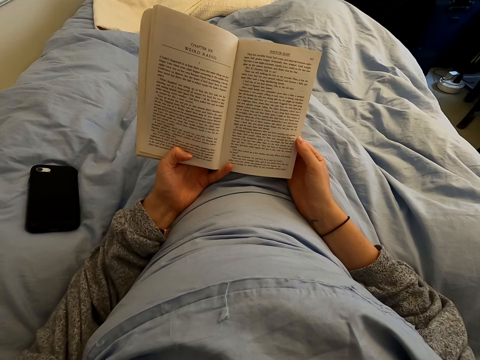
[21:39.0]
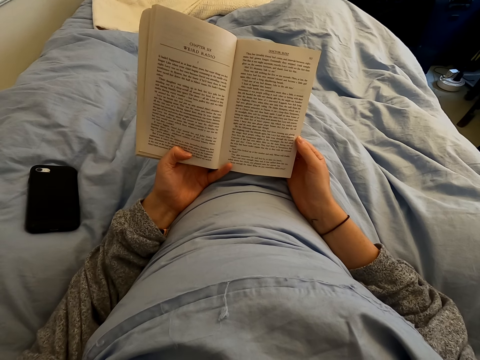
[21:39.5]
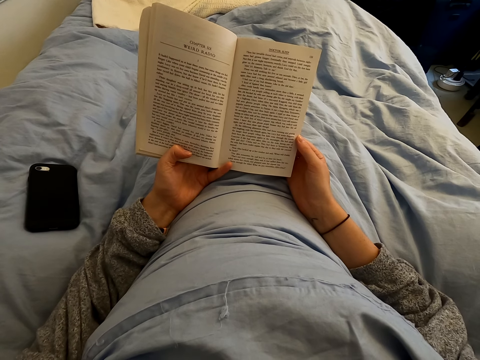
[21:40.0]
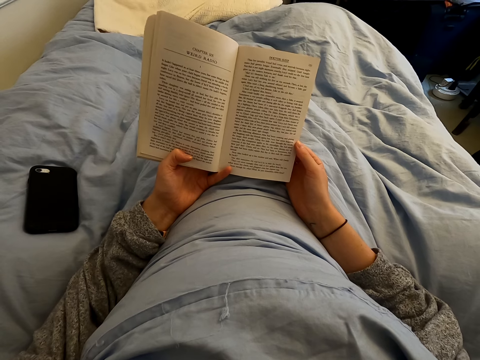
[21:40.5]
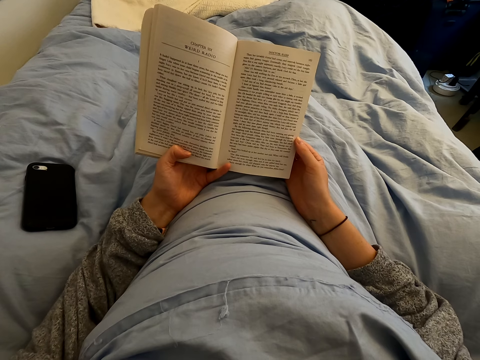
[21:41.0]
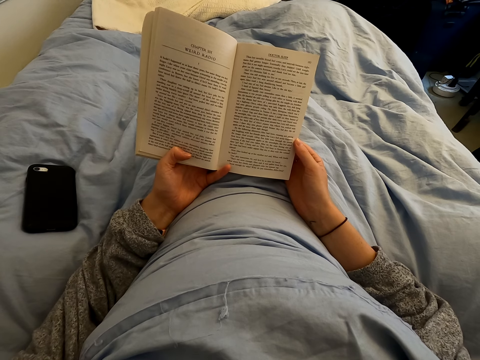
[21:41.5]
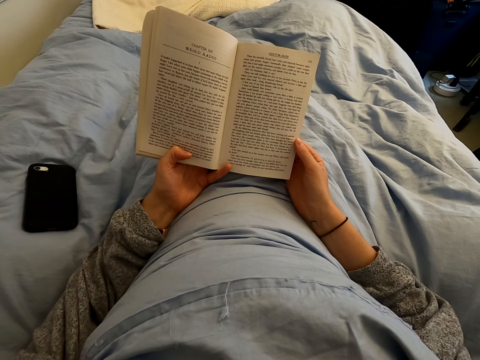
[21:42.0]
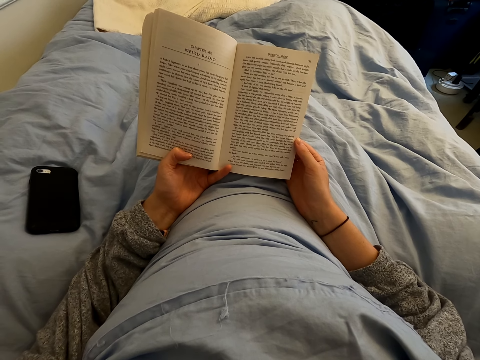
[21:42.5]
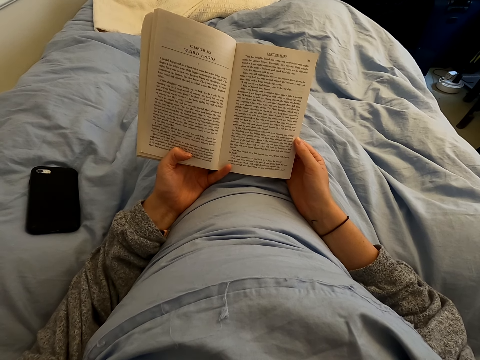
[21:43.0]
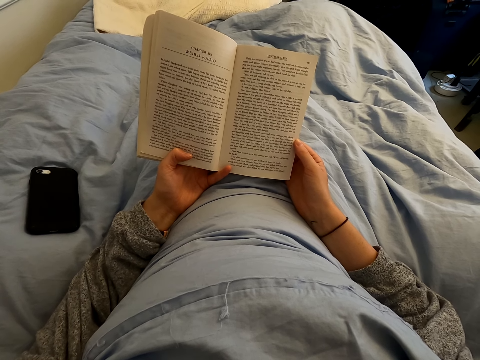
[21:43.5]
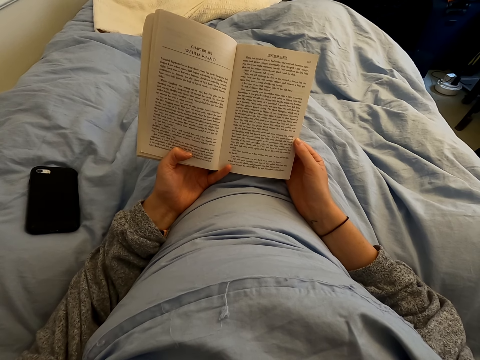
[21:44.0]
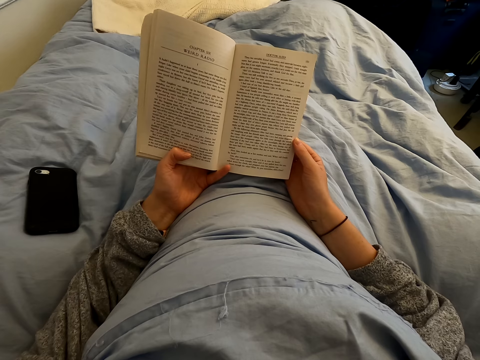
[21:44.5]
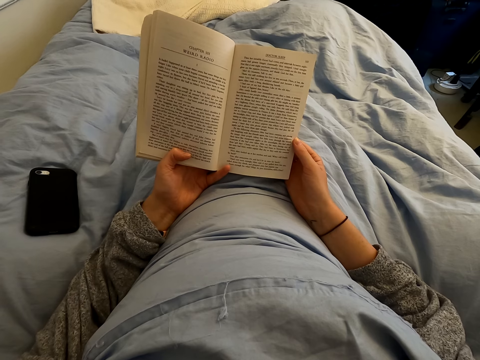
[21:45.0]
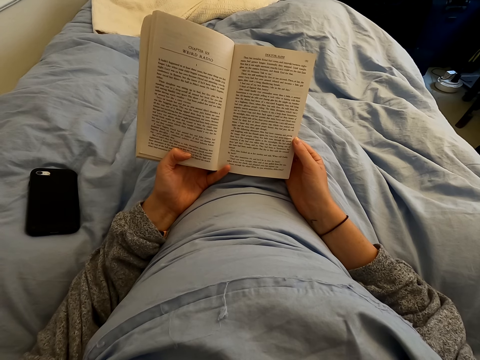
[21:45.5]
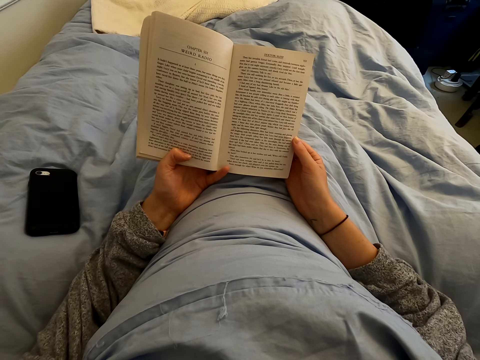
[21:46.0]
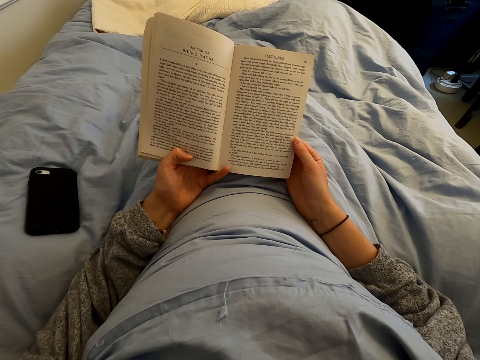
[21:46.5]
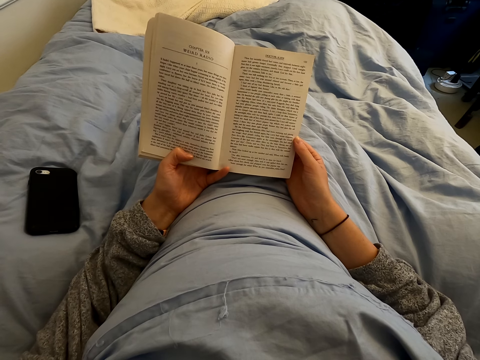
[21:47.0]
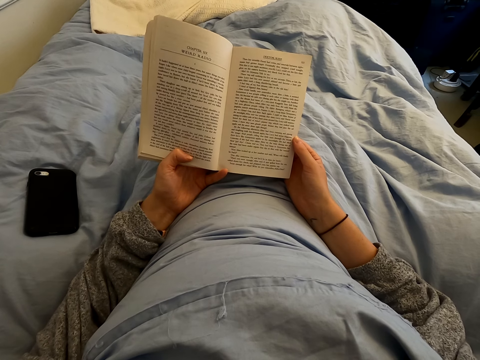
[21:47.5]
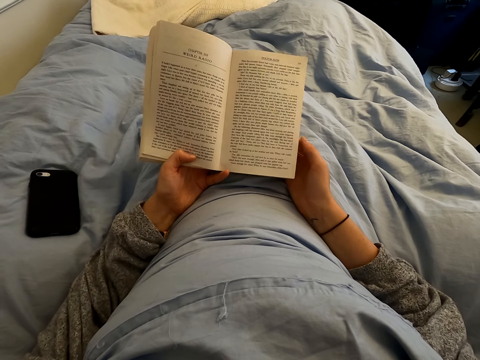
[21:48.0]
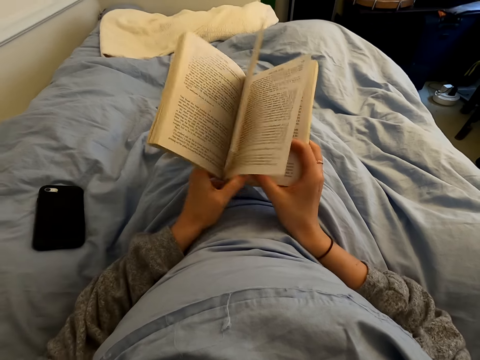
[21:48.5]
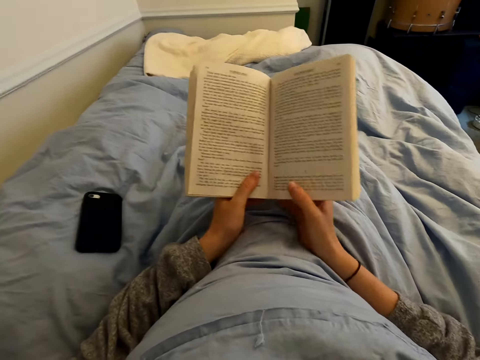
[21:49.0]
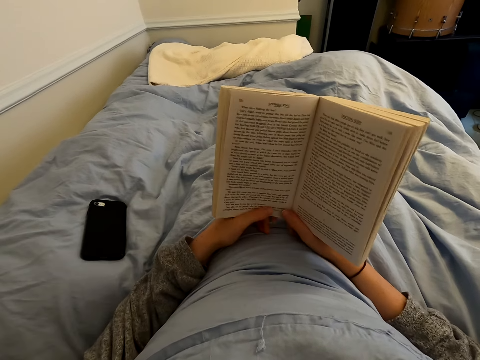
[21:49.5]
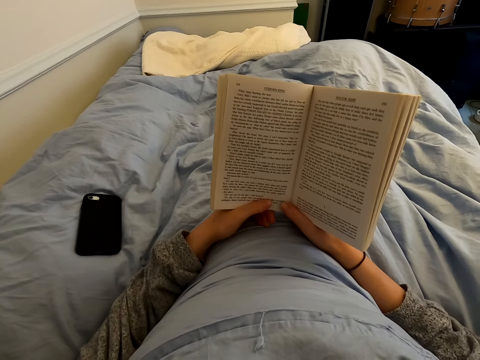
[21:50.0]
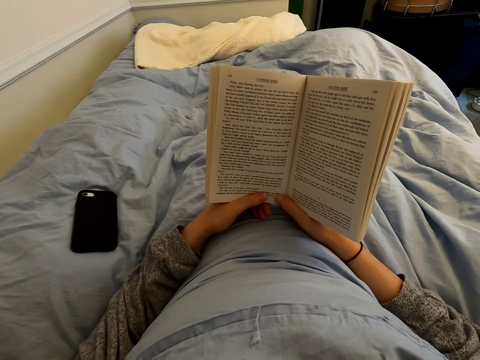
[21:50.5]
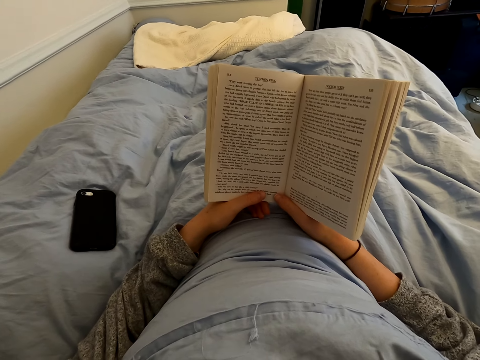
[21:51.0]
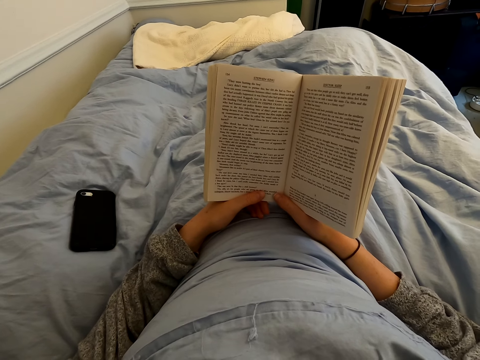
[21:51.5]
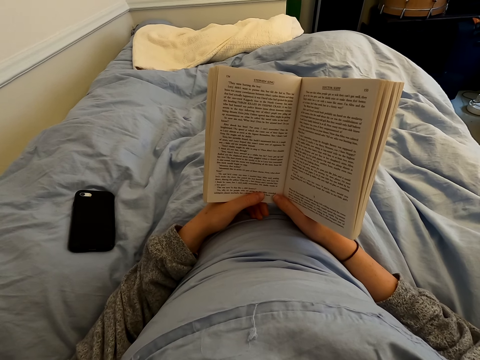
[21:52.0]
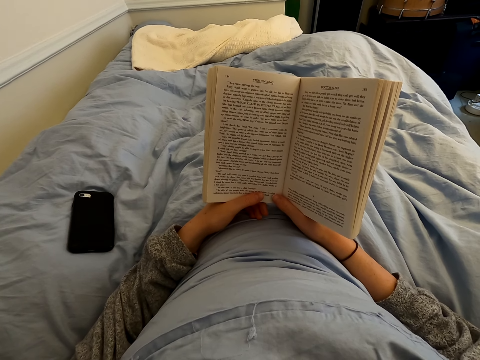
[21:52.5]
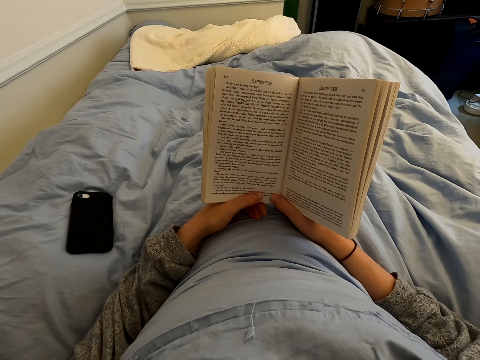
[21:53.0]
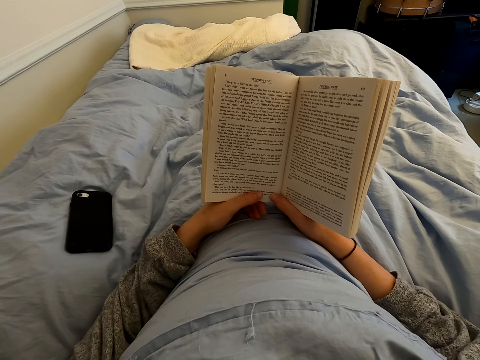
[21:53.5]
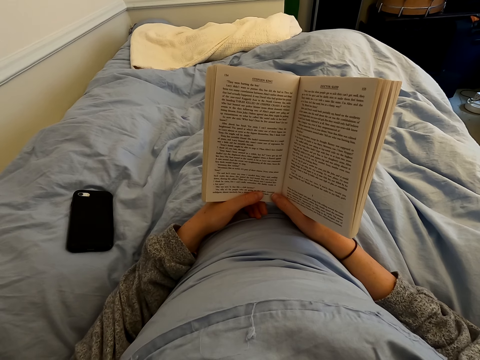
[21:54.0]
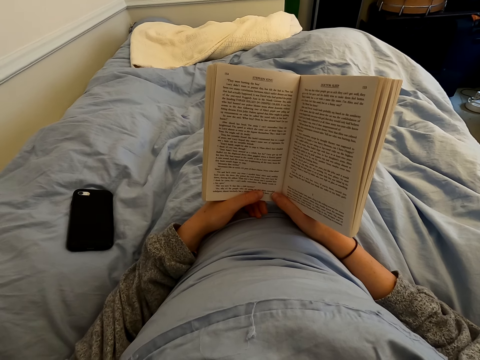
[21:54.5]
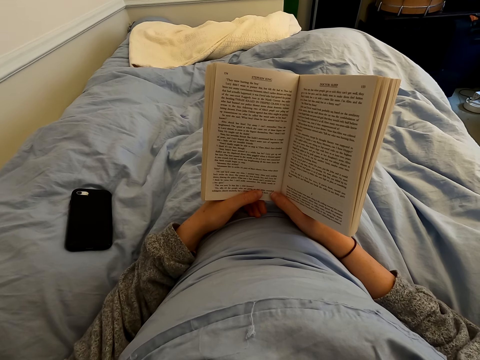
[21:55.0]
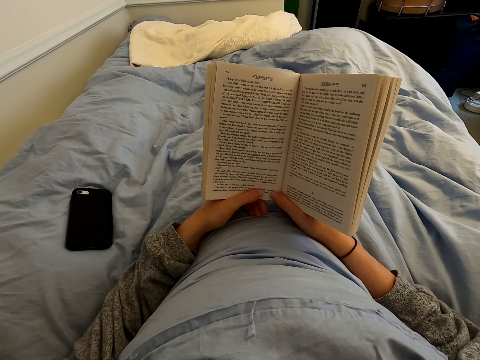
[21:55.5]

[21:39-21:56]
The camera wearer turns the page of the book. They hold the book with both hands and read the book.

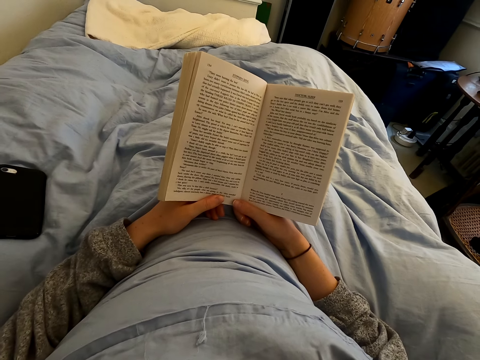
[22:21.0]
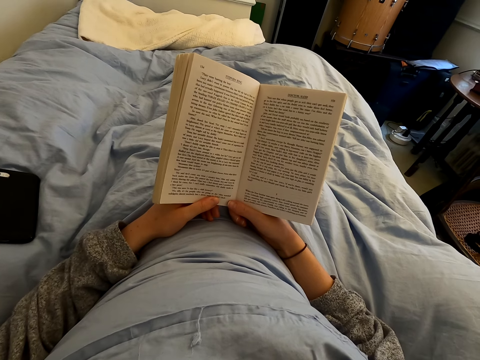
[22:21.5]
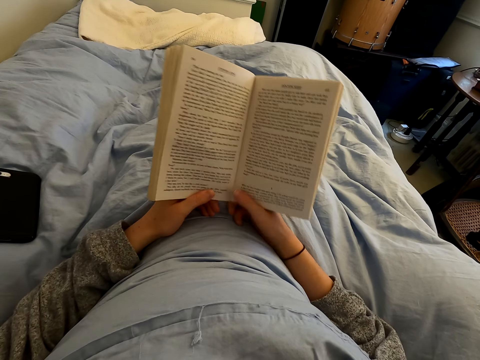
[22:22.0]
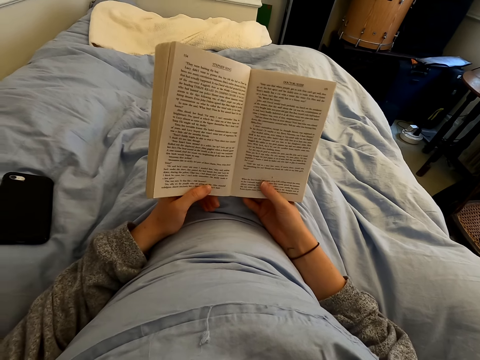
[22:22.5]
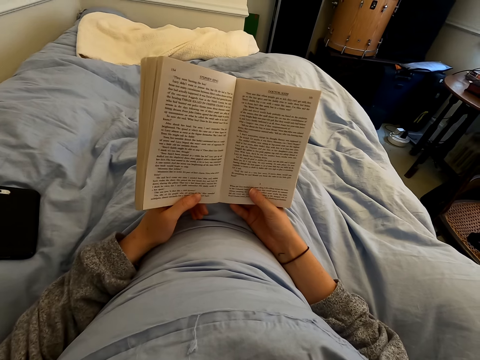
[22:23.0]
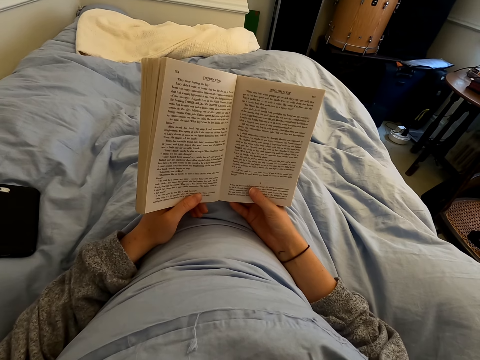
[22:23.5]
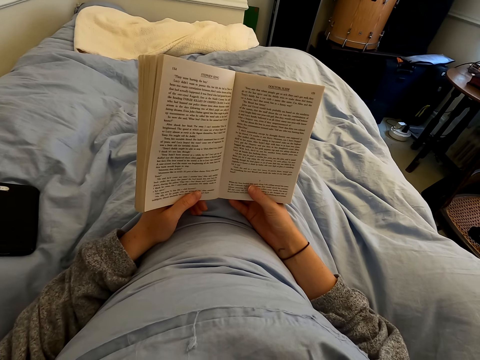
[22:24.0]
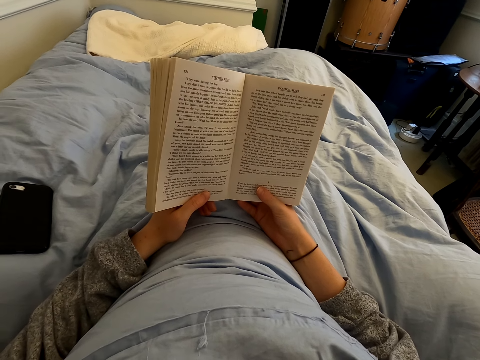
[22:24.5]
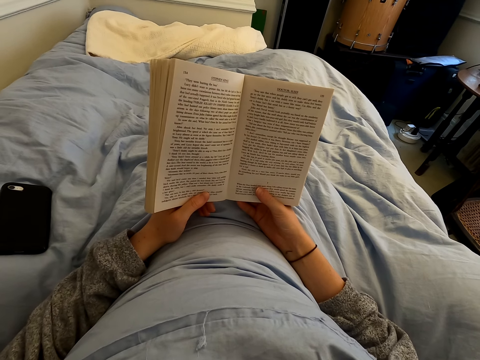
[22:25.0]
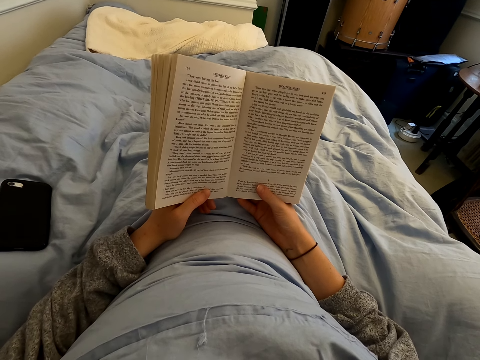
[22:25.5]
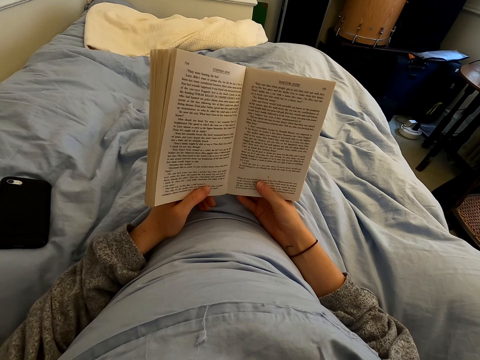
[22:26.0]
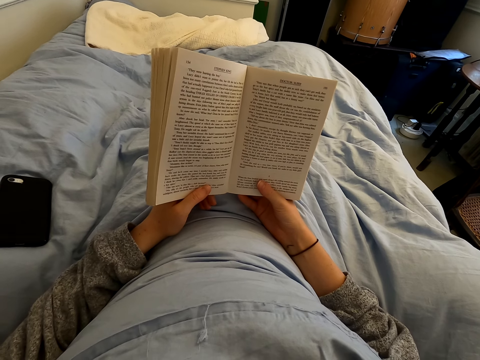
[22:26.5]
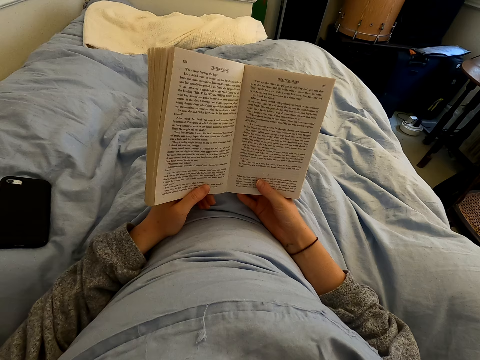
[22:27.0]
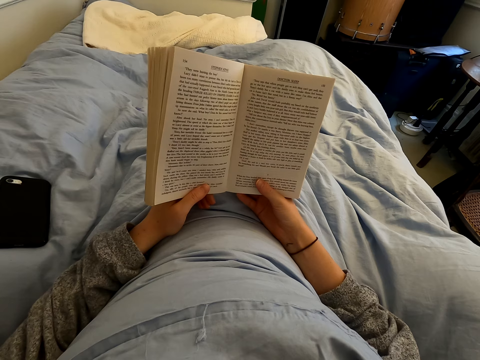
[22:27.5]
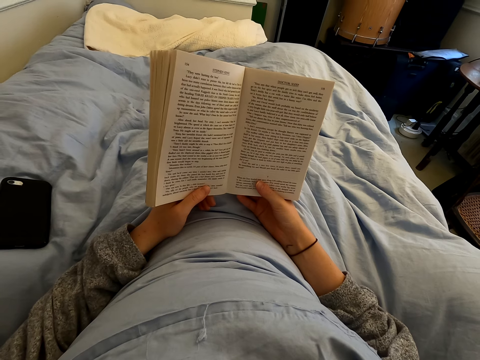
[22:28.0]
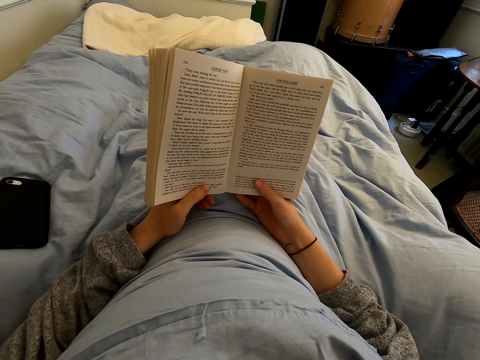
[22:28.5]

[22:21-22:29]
The camera wearer moves the right hand on the book and reads the book.

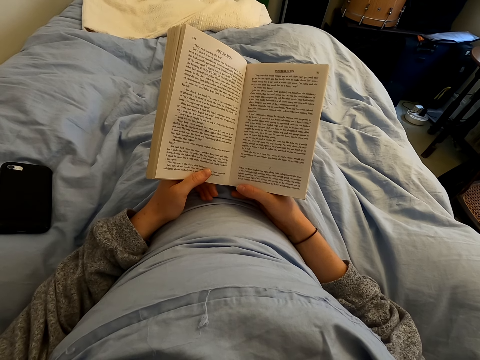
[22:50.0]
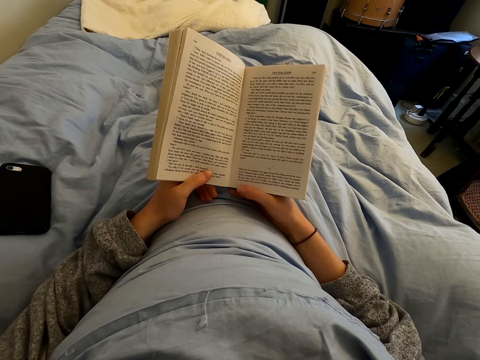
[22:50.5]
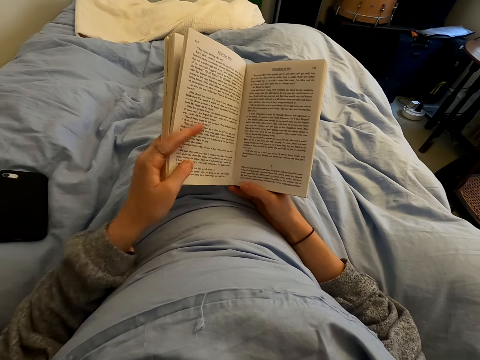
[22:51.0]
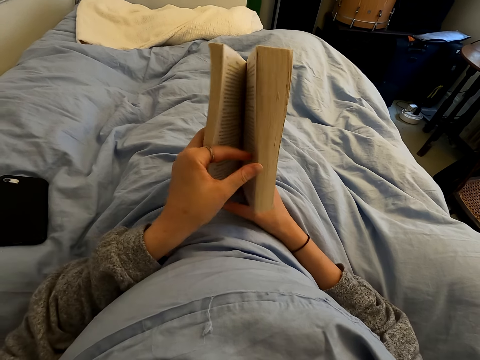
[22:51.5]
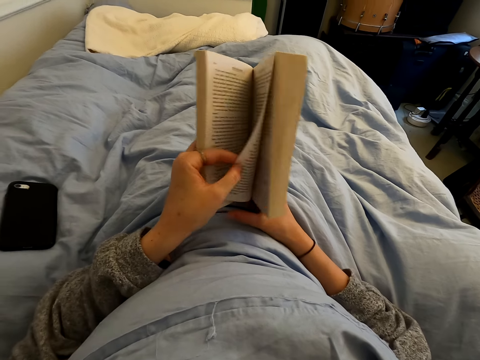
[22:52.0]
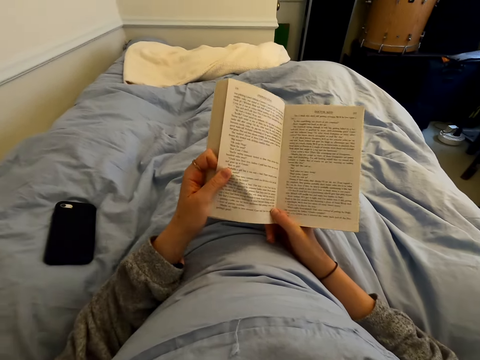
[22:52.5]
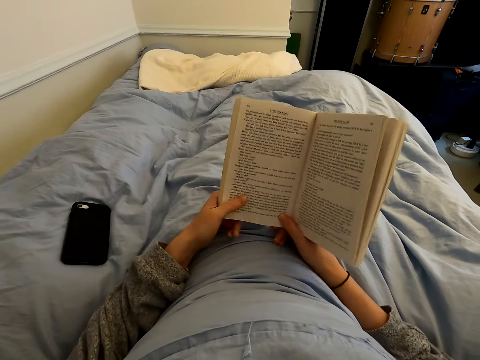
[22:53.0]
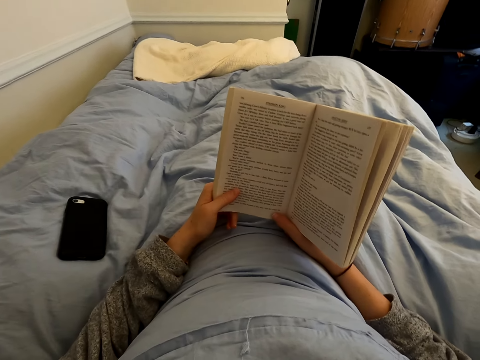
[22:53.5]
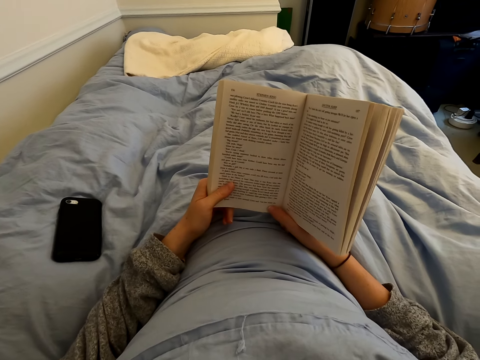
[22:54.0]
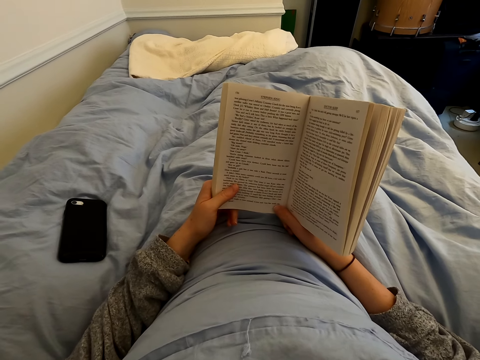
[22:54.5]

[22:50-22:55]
The camera wearer swings the left hand. They turn the page of the book. They hold the book with both hands and read the book.
